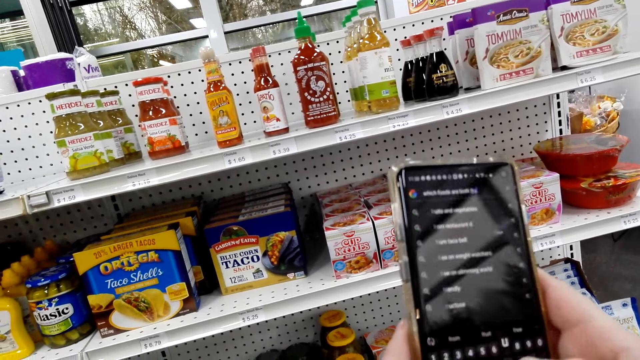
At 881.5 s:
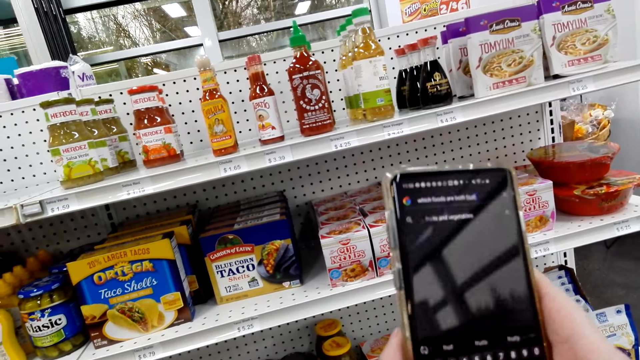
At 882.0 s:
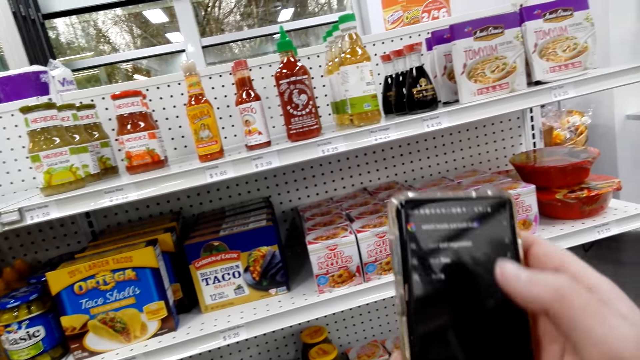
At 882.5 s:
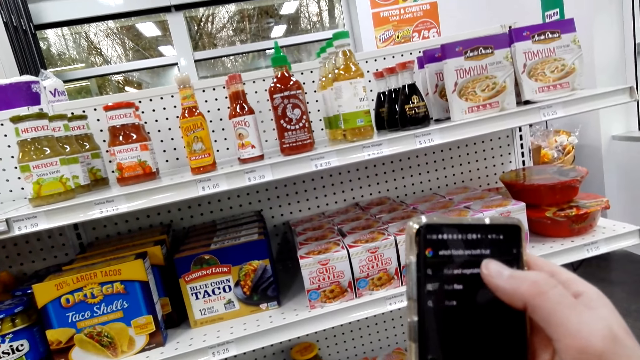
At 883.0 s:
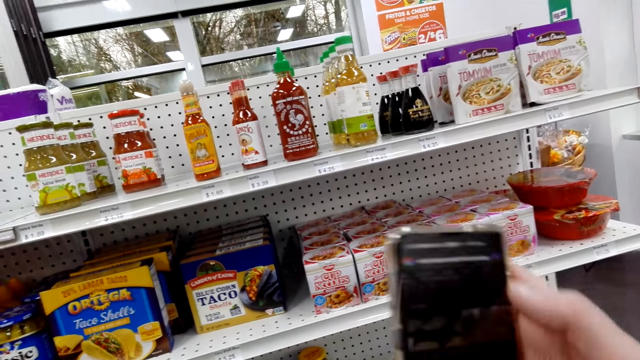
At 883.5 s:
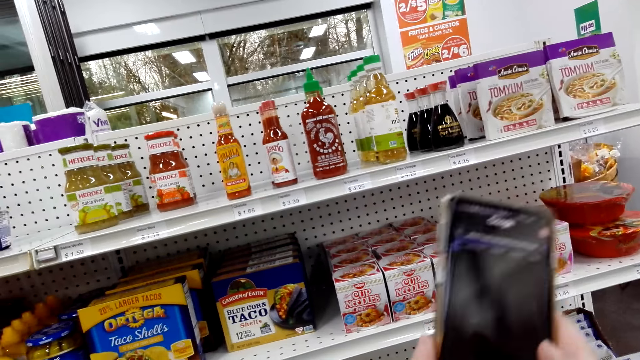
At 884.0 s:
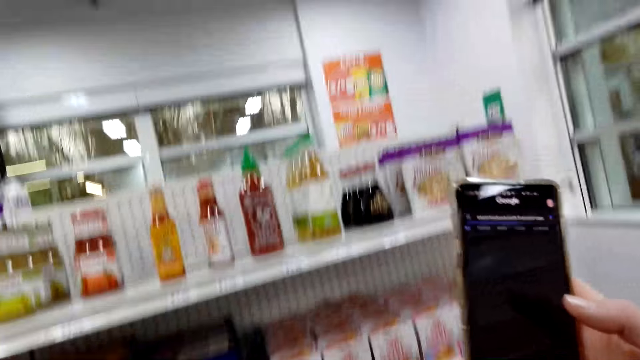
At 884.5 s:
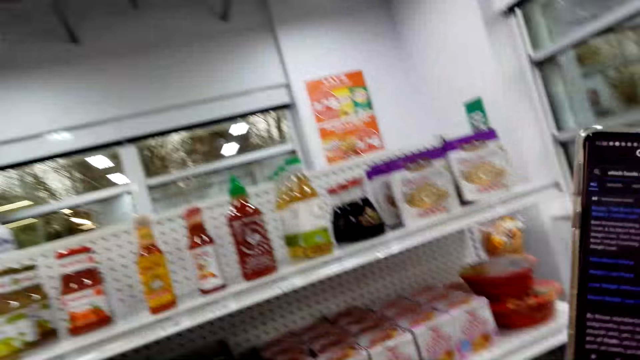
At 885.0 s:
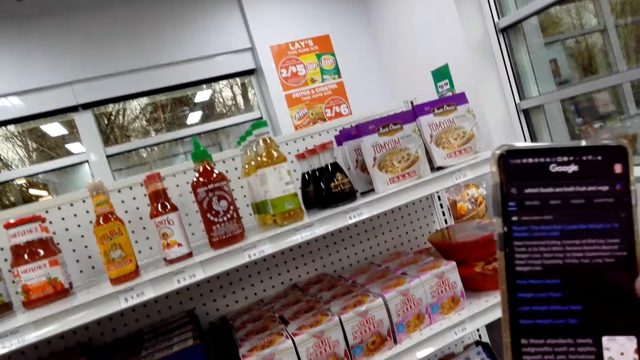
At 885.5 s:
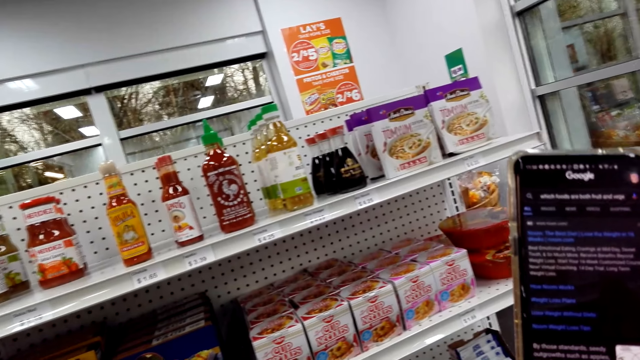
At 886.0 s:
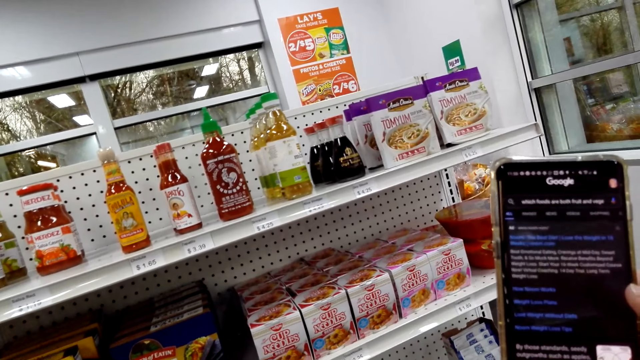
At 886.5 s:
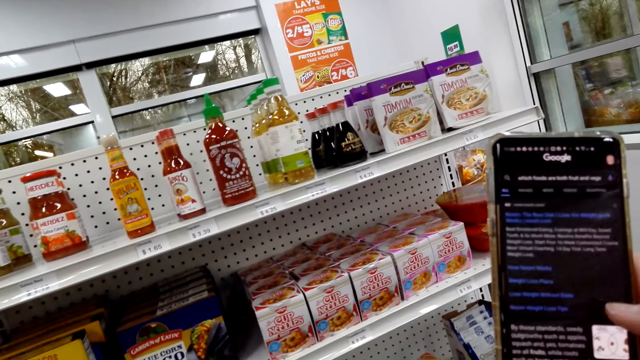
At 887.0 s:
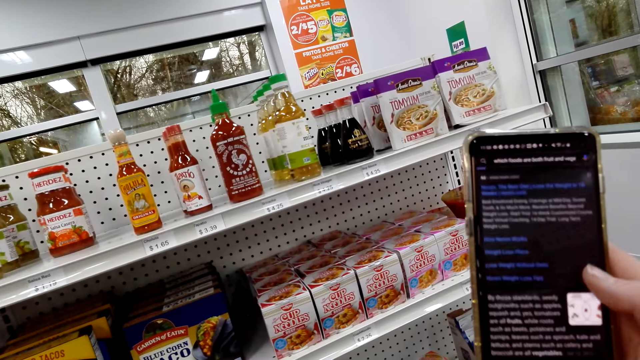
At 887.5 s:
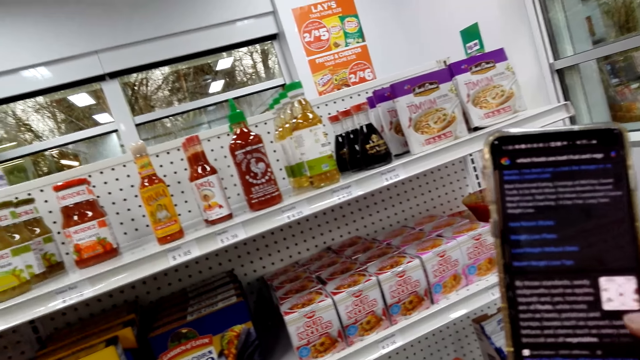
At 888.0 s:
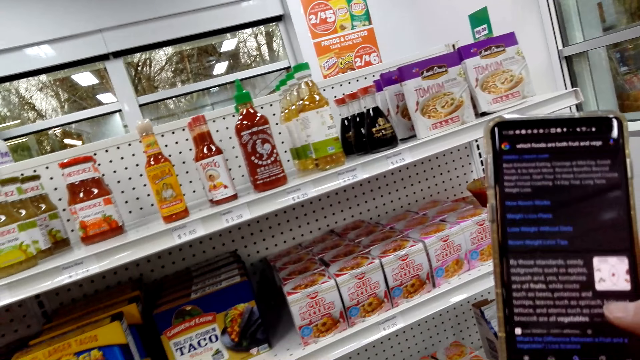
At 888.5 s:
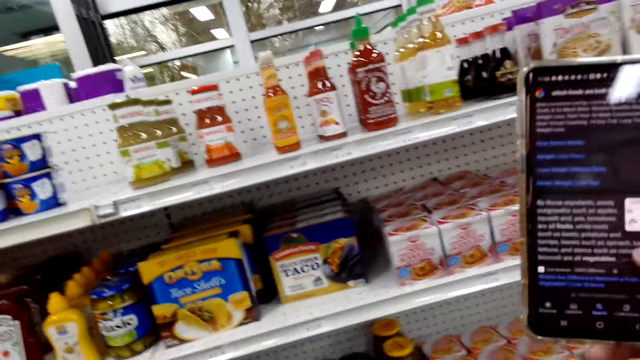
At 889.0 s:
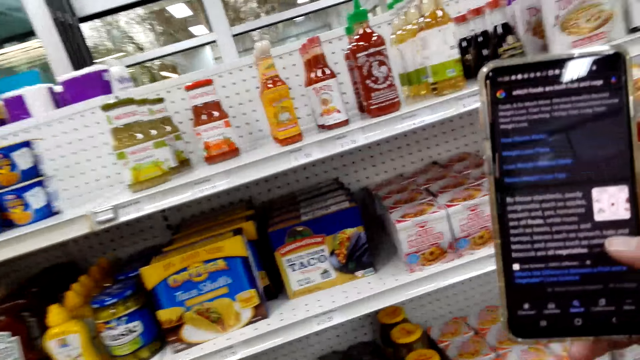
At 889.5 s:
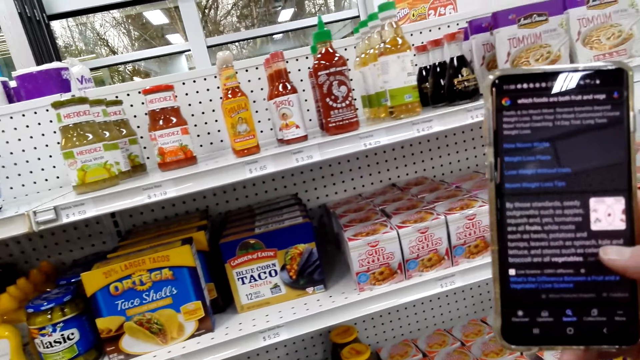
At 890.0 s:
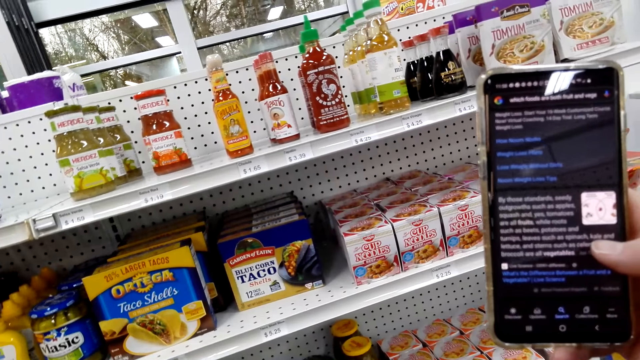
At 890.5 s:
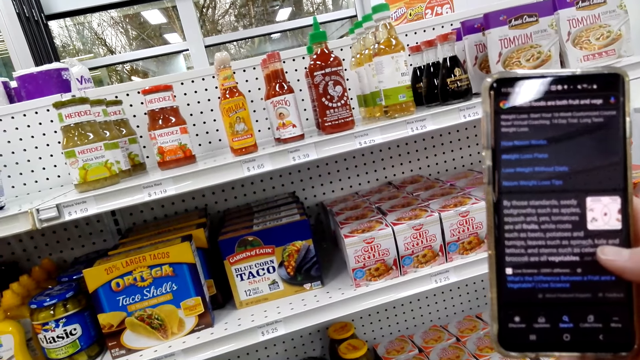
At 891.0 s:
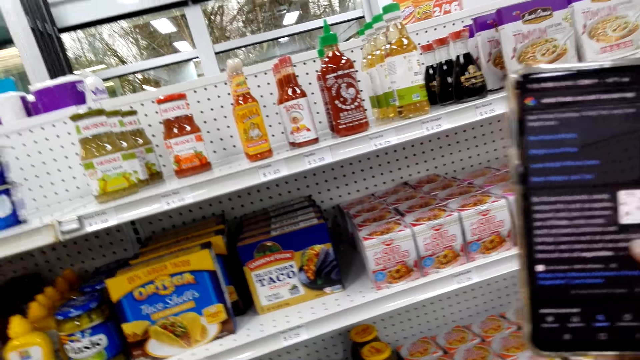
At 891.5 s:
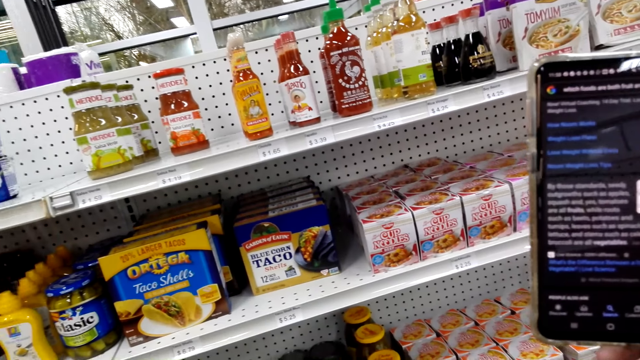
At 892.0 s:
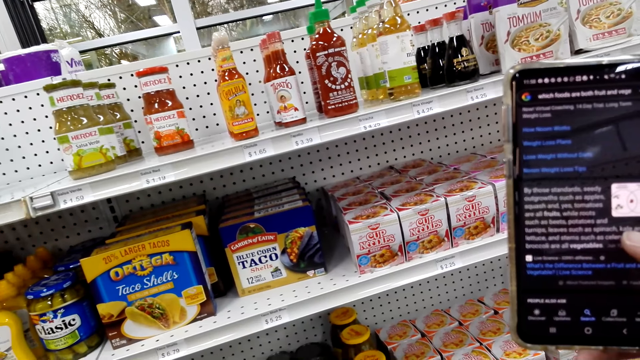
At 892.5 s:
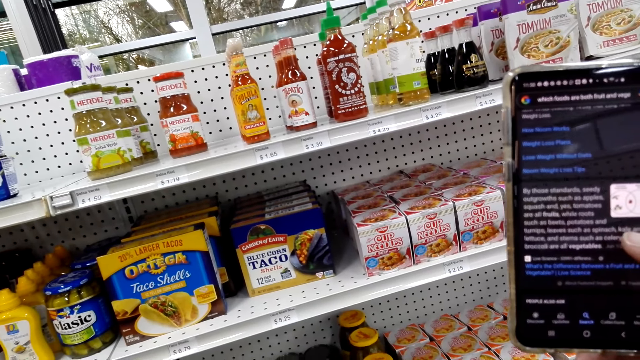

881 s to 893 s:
The camera wearer scrolls on the phone.

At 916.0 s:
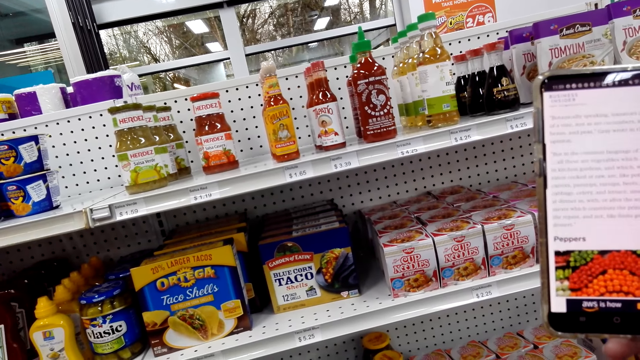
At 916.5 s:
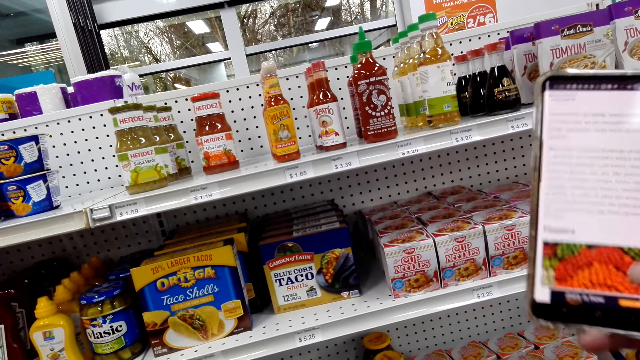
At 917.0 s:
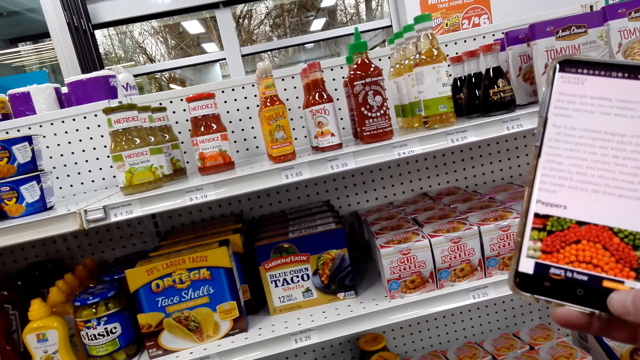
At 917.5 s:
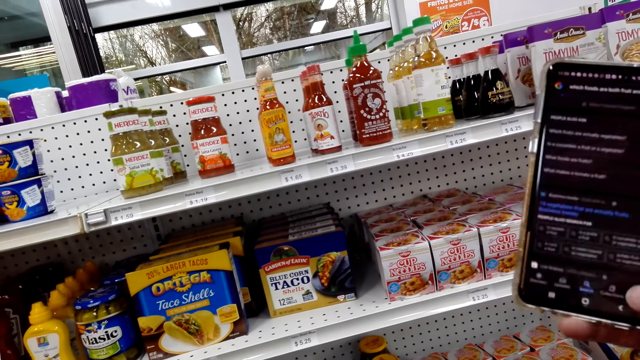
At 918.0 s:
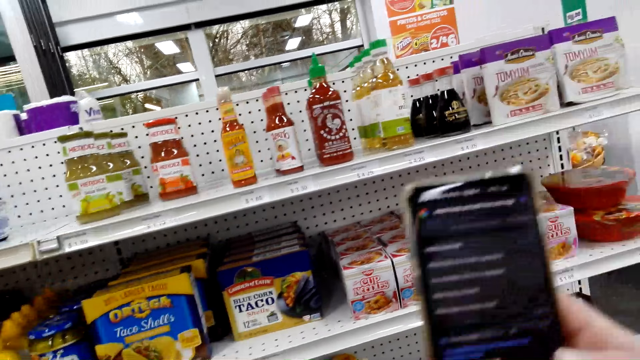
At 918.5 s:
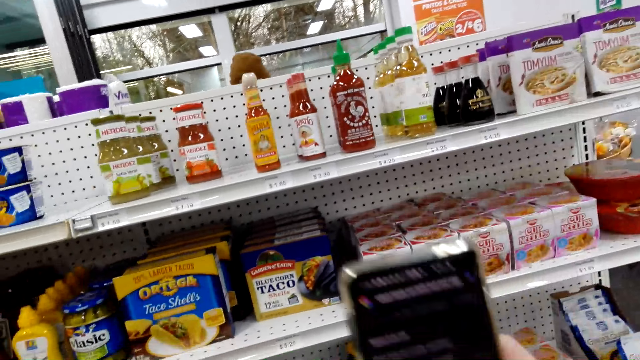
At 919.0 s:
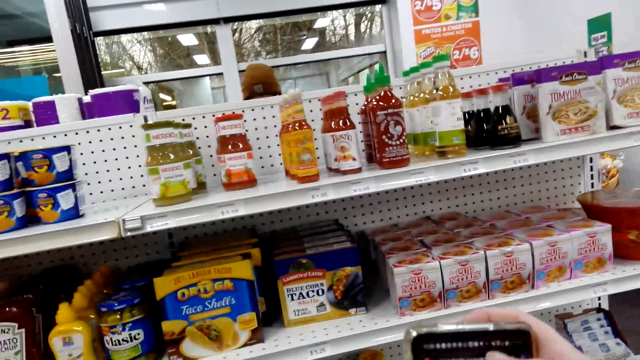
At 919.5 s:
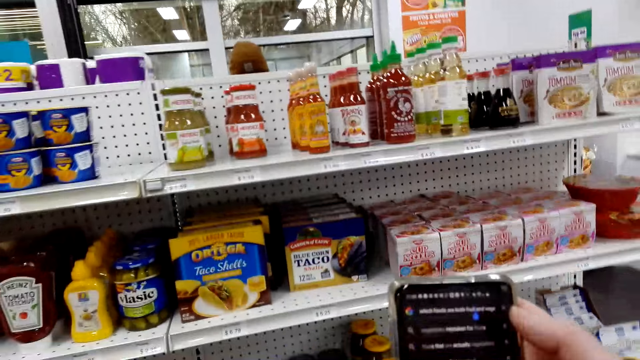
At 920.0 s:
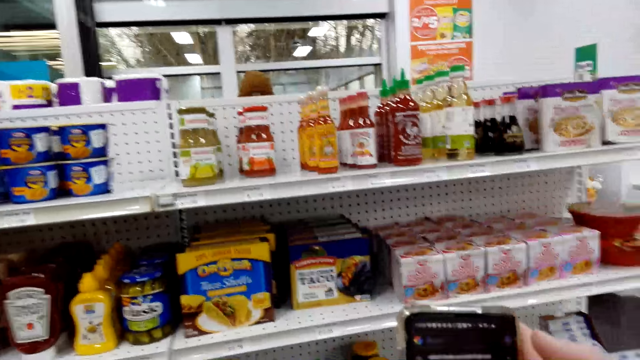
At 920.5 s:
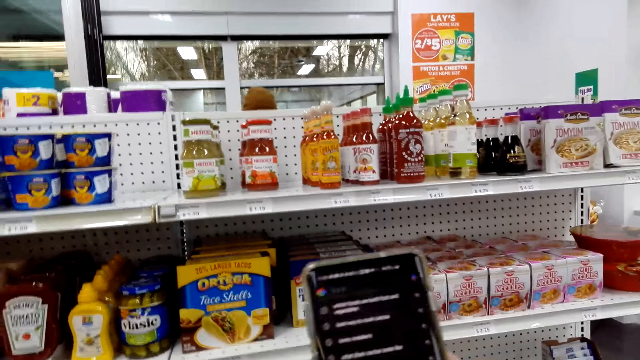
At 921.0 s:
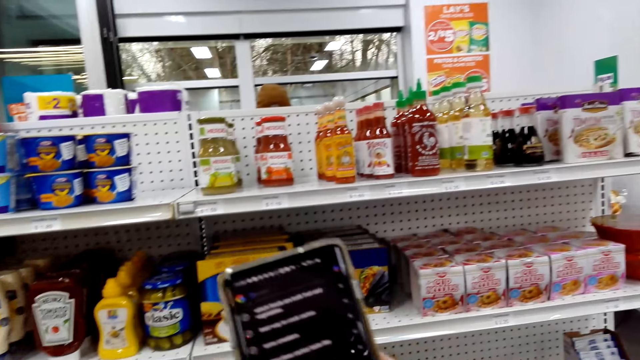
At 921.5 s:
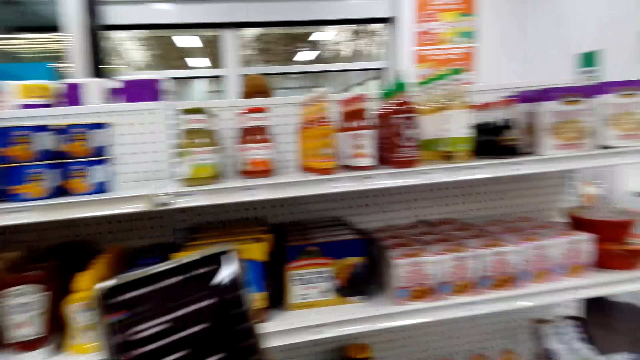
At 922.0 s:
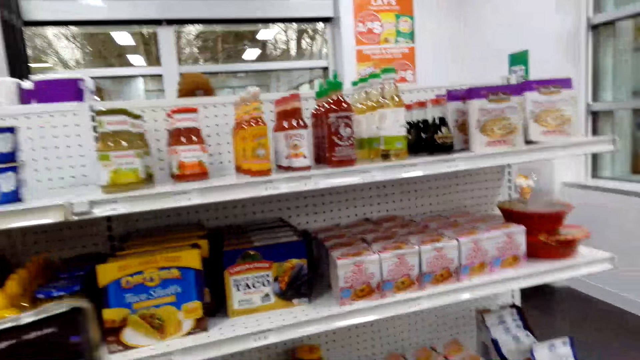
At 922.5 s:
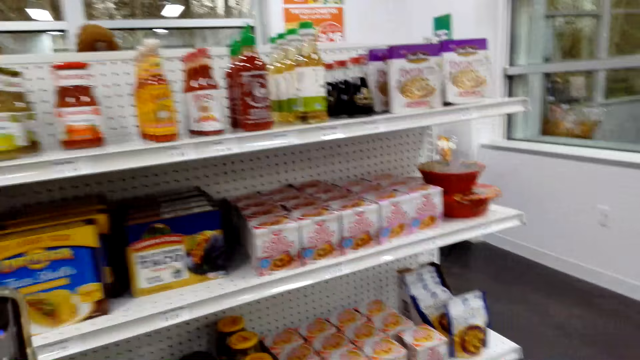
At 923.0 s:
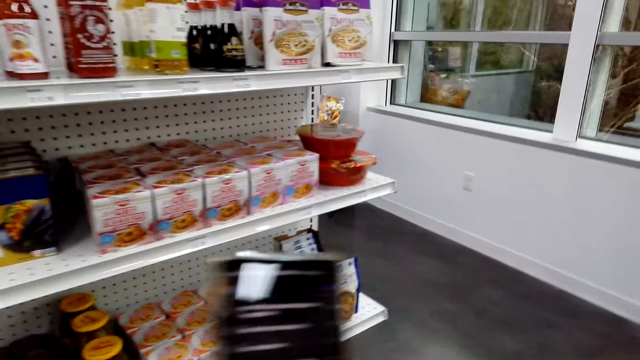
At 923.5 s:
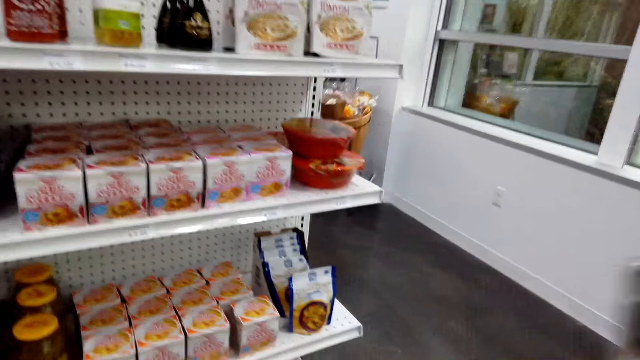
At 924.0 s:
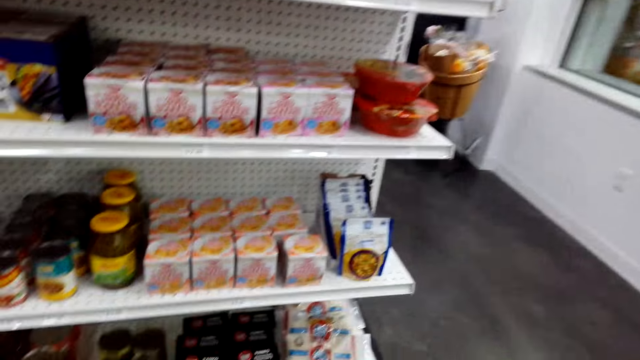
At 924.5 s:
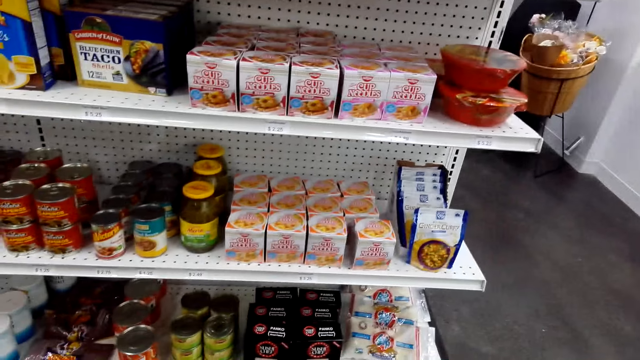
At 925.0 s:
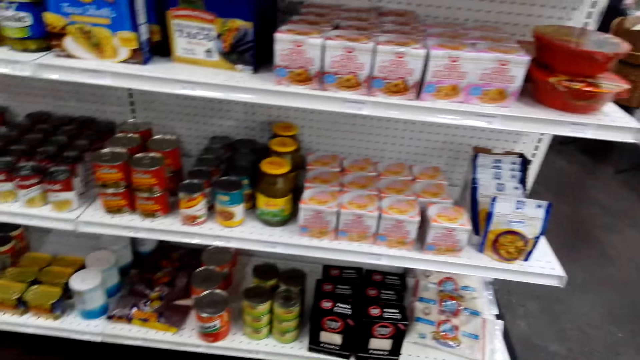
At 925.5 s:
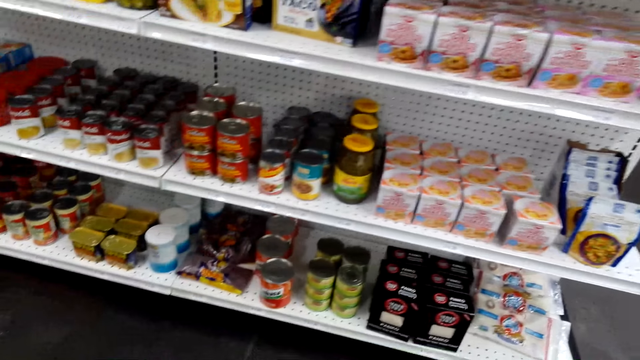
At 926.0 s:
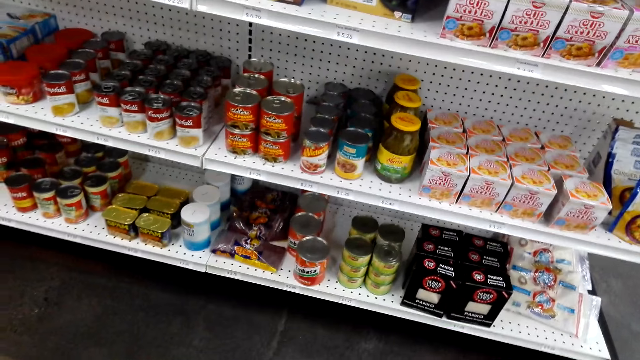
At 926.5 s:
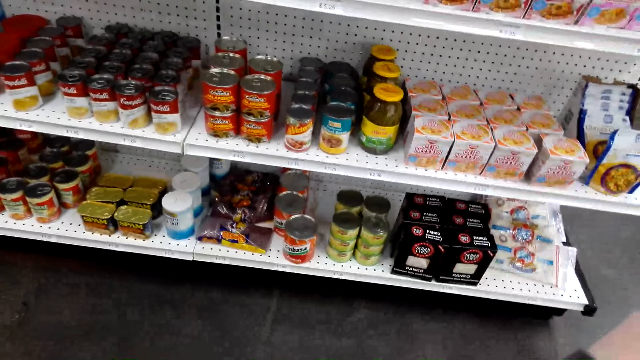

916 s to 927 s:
The camera wearer presses a button on the phone. She moves her hand around. She looks around. She moves her hand. She looks around.
